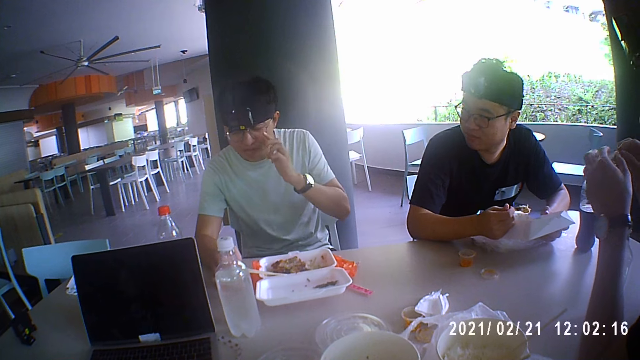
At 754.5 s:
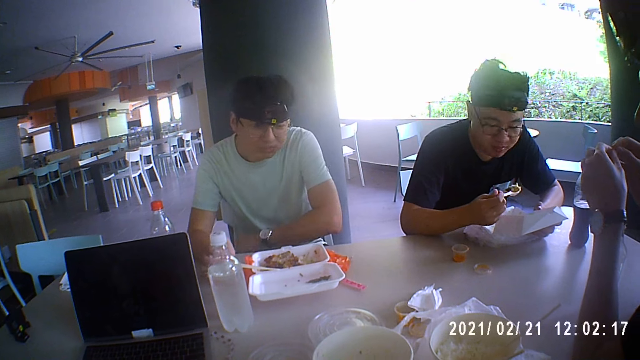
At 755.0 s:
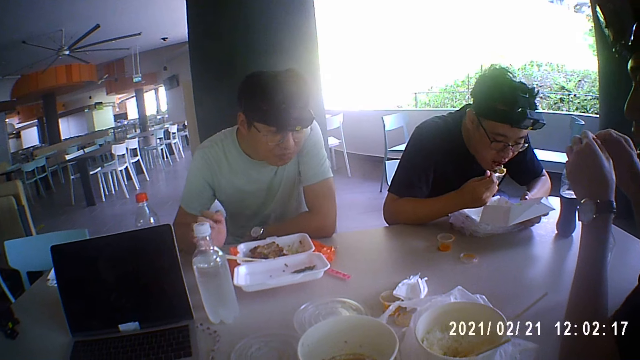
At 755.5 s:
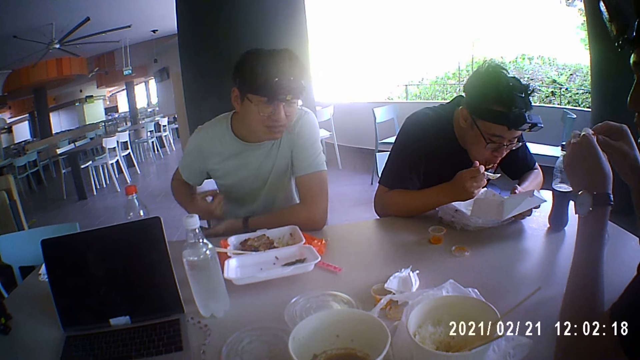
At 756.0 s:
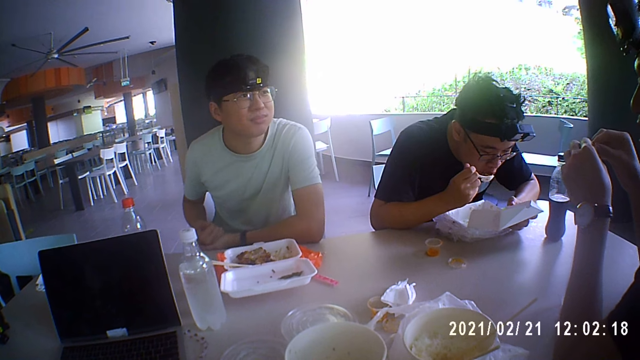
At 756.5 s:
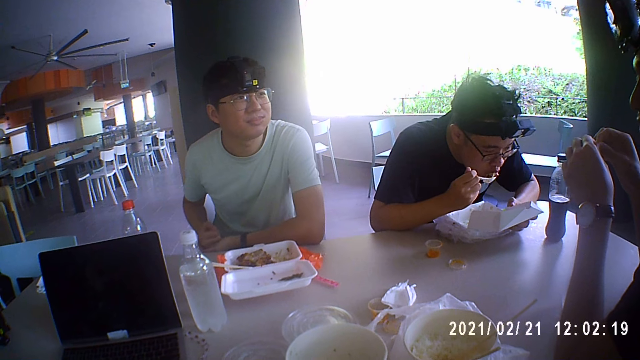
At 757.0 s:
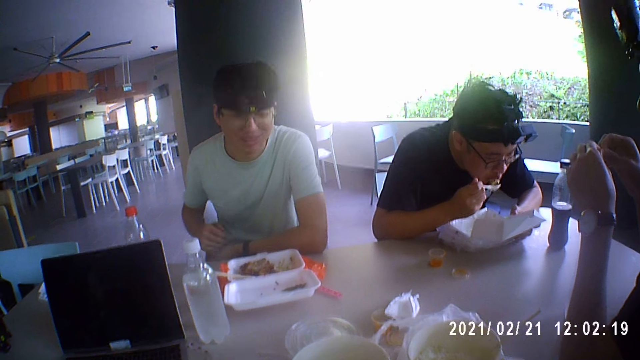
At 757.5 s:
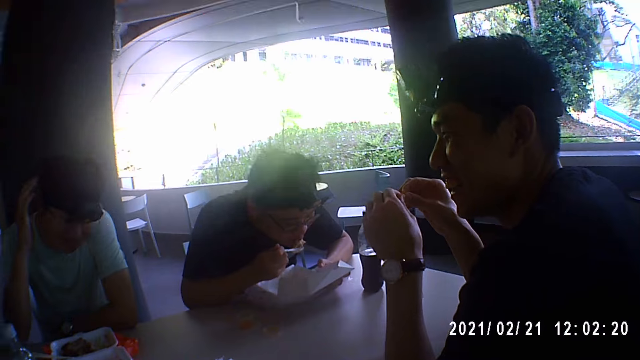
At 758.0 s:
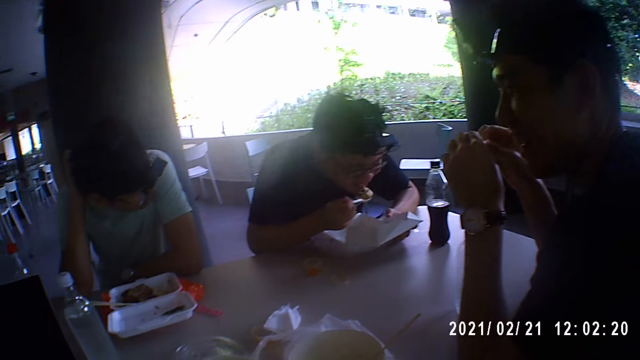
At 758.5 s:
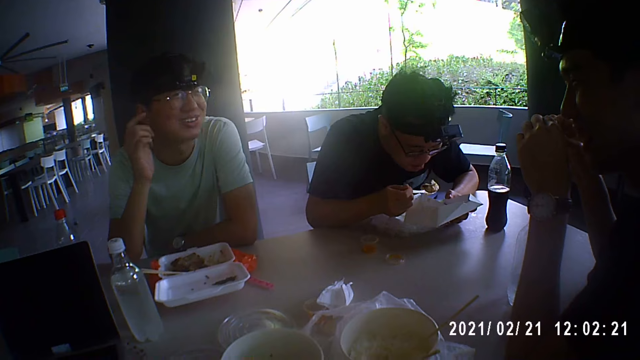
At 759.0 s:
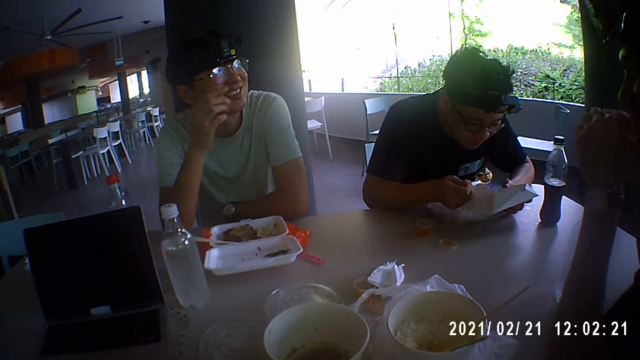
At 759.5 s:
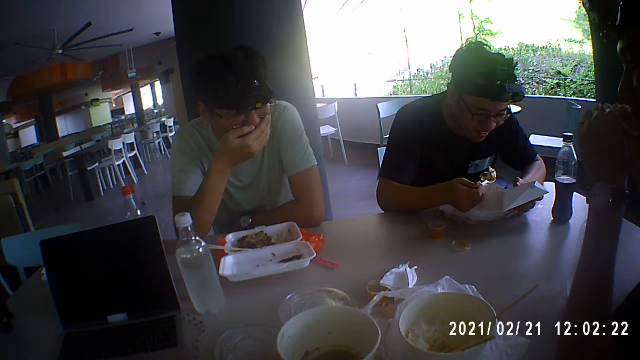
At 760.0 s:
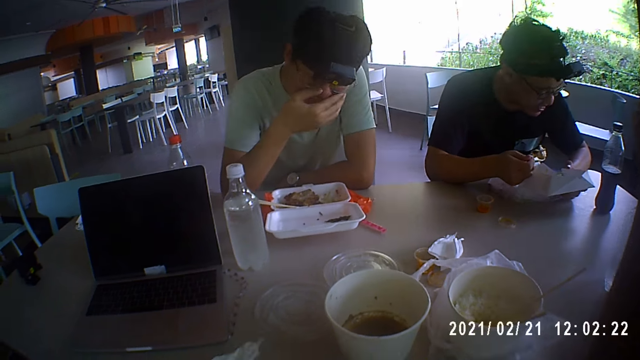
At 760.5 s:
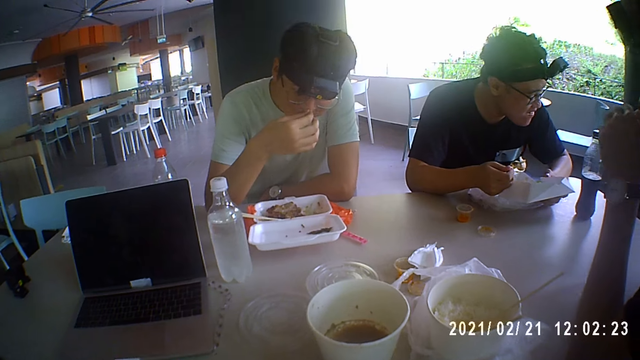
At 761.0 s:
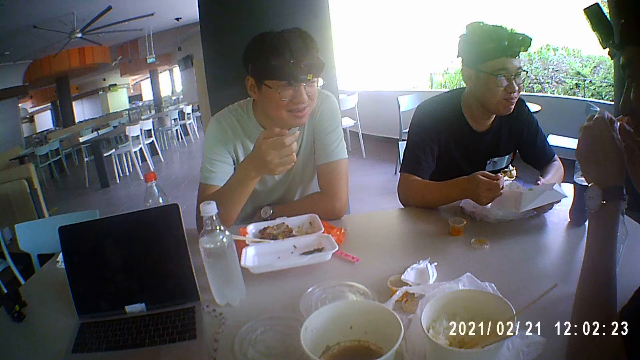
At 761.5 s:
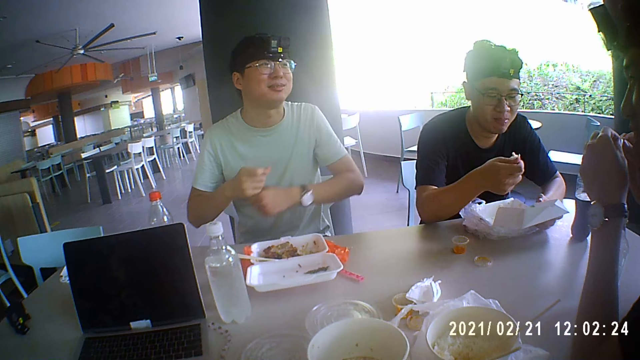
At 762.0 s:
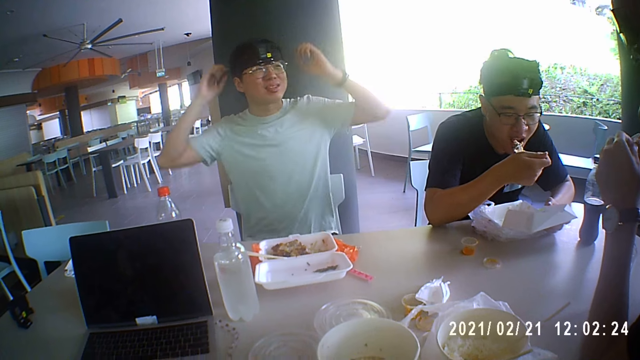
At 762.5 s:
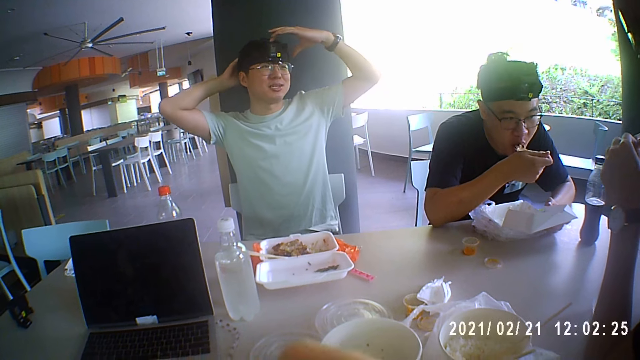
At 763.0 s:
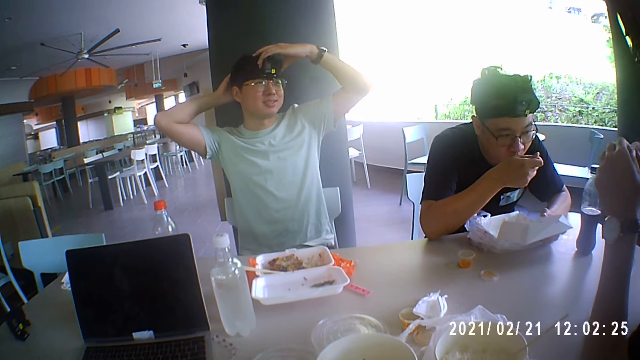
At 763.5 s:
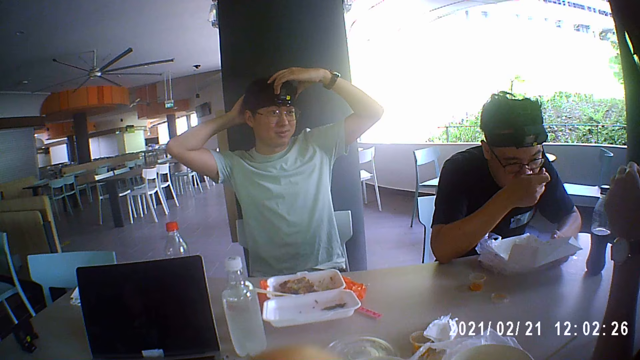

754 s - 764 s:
A man talks to another man. The first man adjusts the pair of glasses on his face with his left hand. The first man places his left hand on the table. A third man puts the meat on the spoon in his right hand in his mouth. The first man places his right hand on his left hand. The third man drops the meat in his mouth on the spoon in his right hand. The first man touches his head with his right hand. The first man touches his face with his right hand. The camera wearer picks up the tissue paper from the table with her left hand. The third man puts the meat on the spoon in his right hand in his mouth. The first man adjusts a camera on his head with his hands. The first man lifts up the hand.

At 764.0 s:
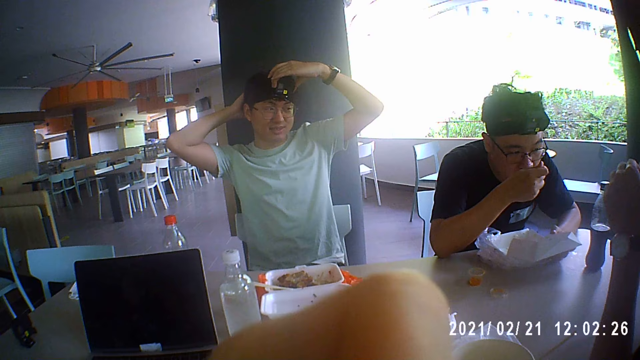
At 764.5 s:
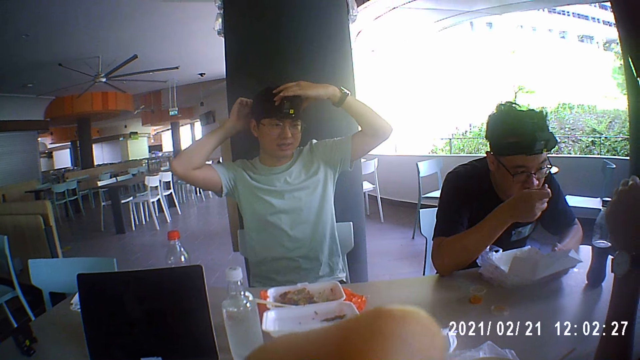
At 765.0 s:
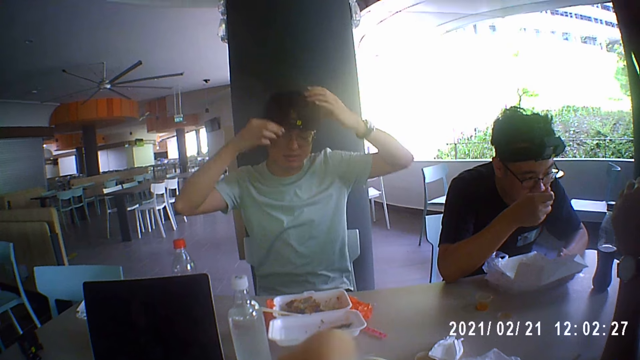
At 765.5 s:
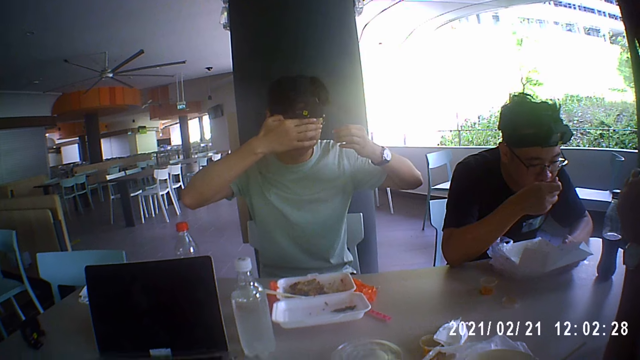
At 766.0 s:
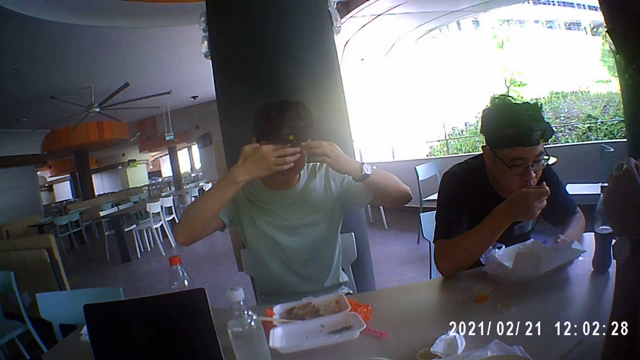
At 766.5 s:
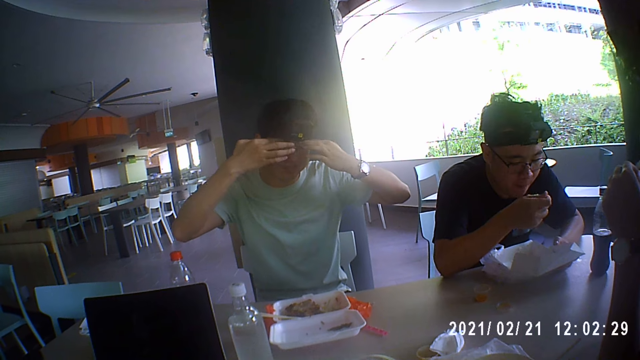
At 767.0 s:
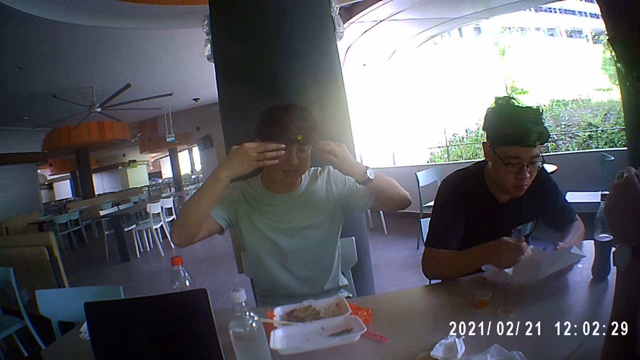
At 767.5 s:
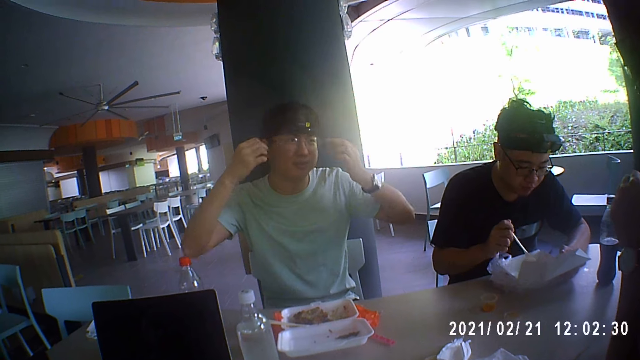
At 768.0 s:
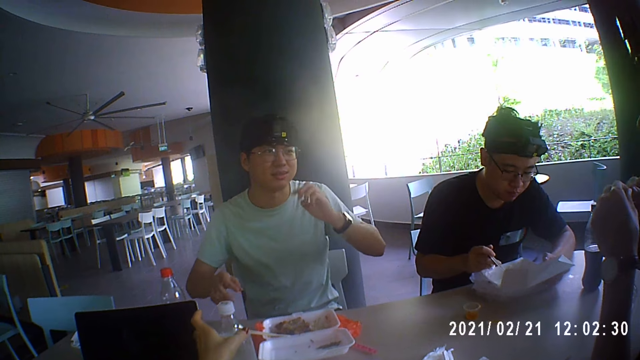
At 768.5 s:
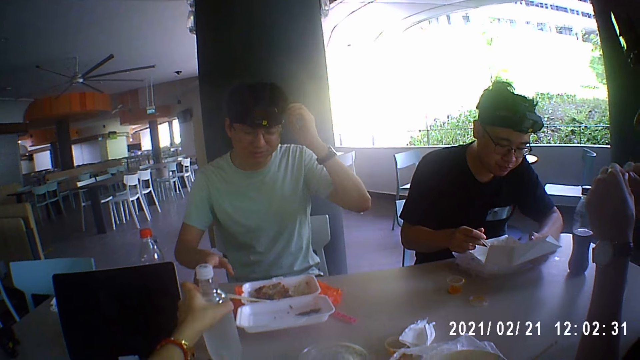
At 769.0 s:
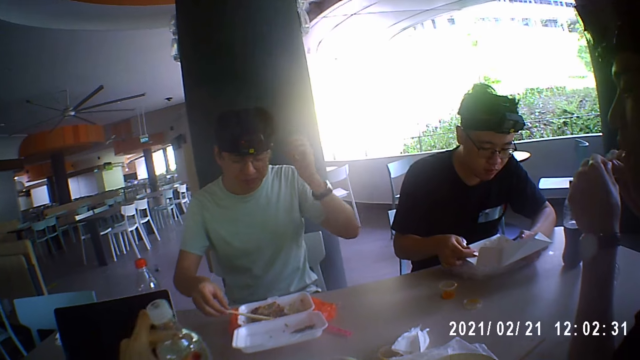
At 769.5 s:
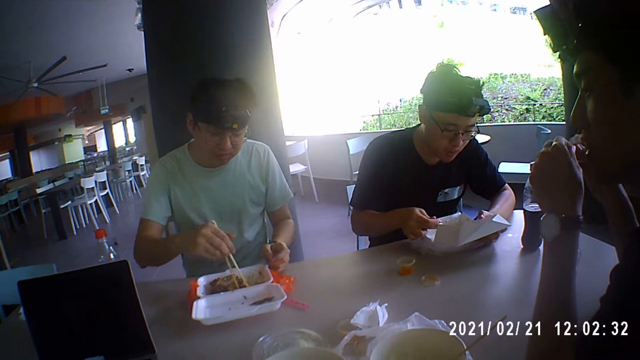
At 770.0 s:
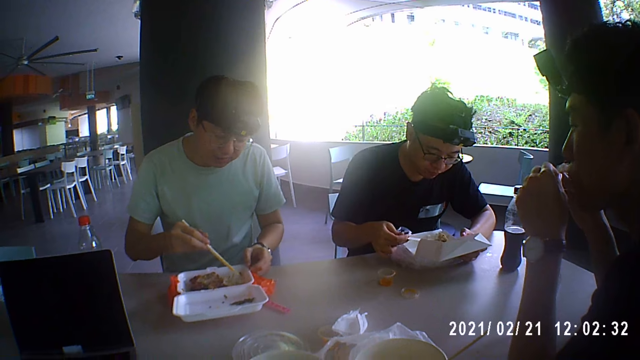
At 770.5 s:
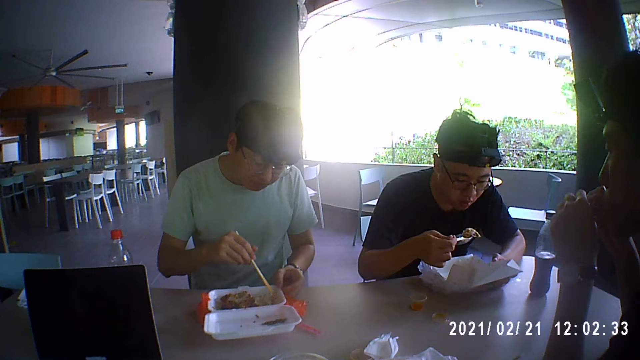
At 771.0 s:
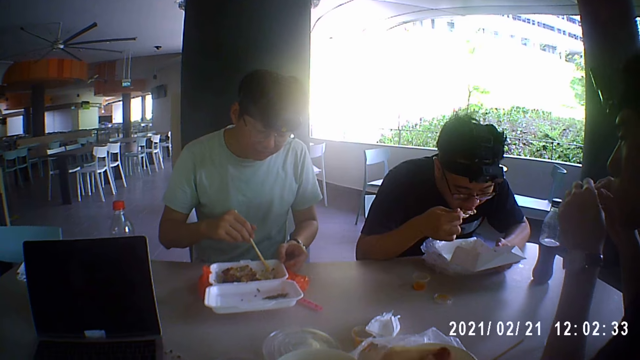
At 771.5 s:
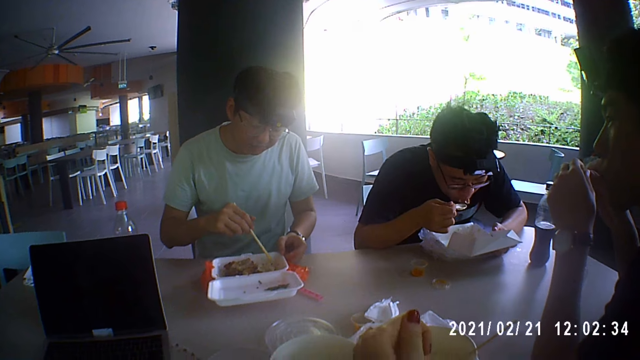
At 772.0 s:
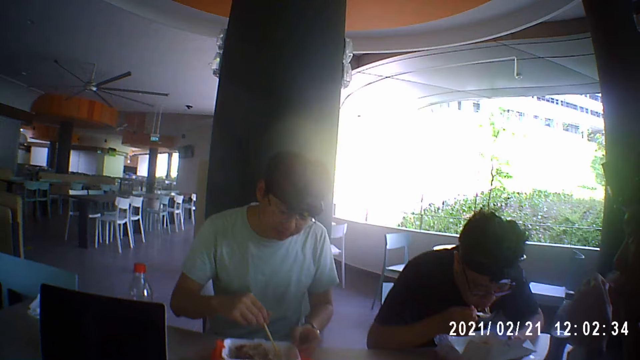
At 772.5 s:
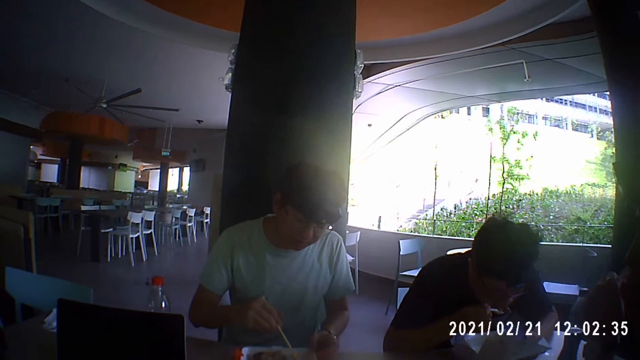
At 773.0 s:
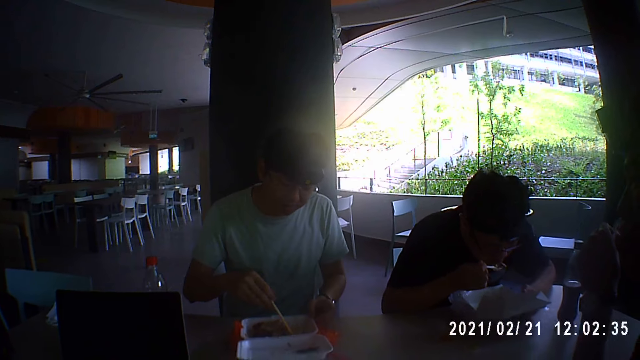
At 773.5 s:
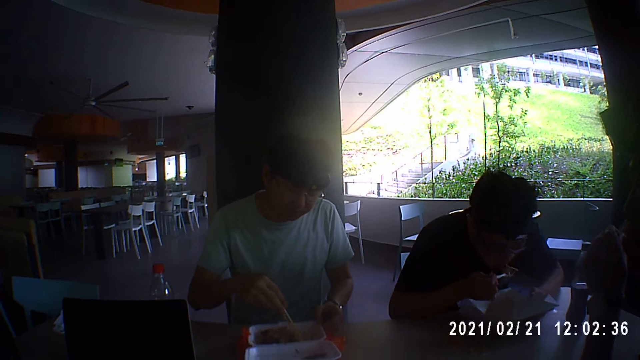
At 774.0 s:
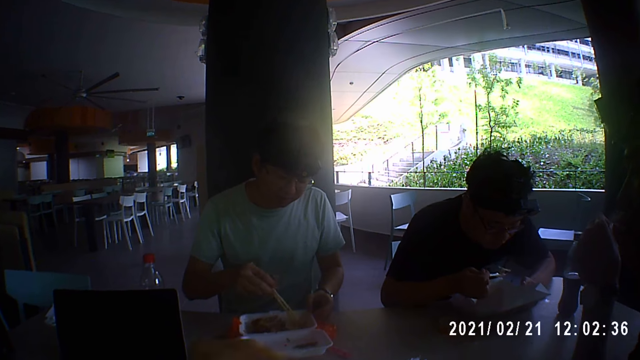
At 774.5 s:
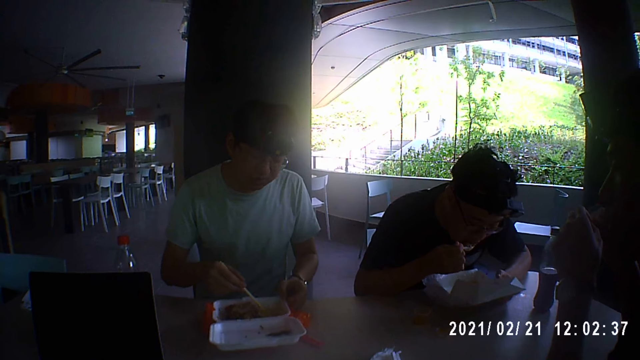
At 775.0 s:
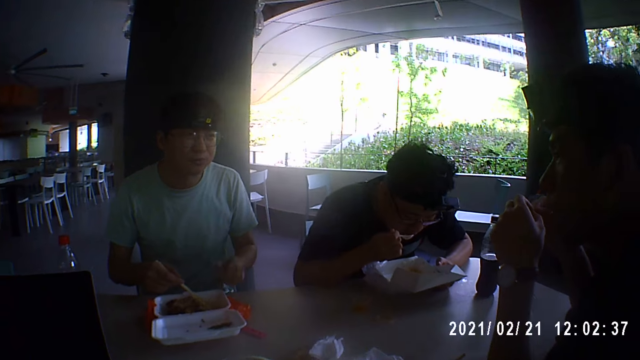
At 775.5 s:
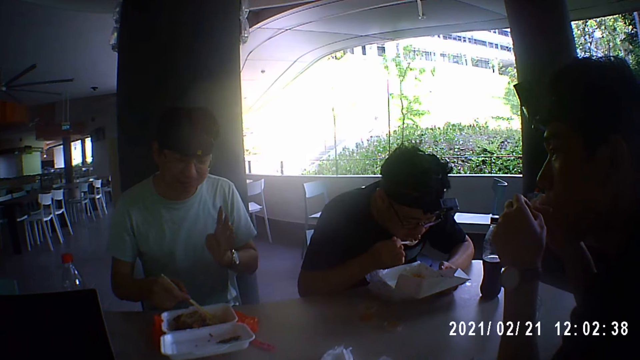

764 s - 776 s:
The camera wearer lifts up the hand. A man touches his face with his hands. Another man drops the meat on the spoon in his right hand in the plate on the table. The other man scoops the meat from the plate on the table with the spoon in his right hand. The camera wearer picks up a bottle of water from the table with her left hand. The first man touches his head with his left hand. The first man picks up the pair of chopsticks from the plate on the table with his right hand. The first man places his left hand on the table. The first man stirs the rice in the plate on the table with the pair of chopsticks in his right hand. The other man eats the meat on the spoon in his right hand. The first man scoops the food. The first man lifts his left hand from the table and gesticulates with his left hand.
